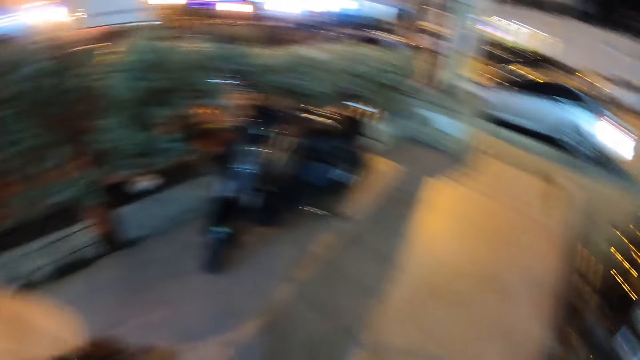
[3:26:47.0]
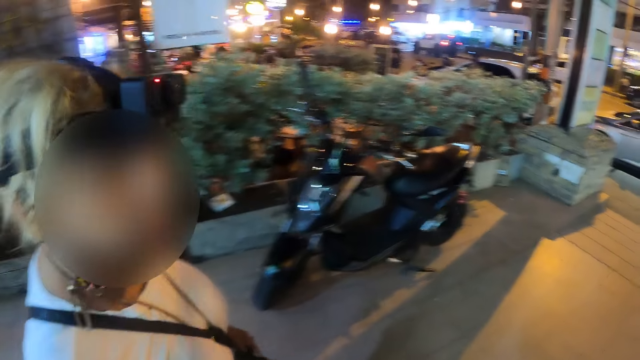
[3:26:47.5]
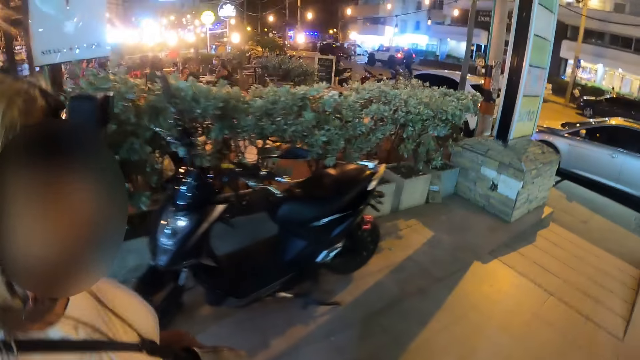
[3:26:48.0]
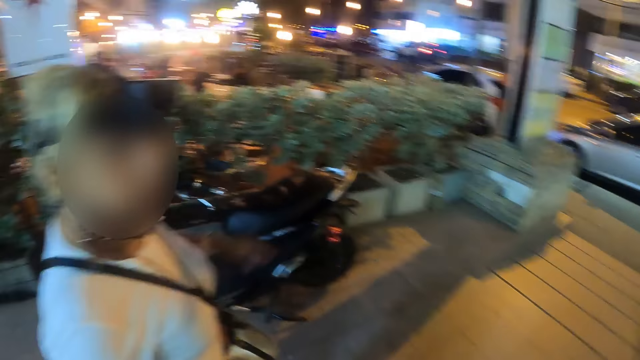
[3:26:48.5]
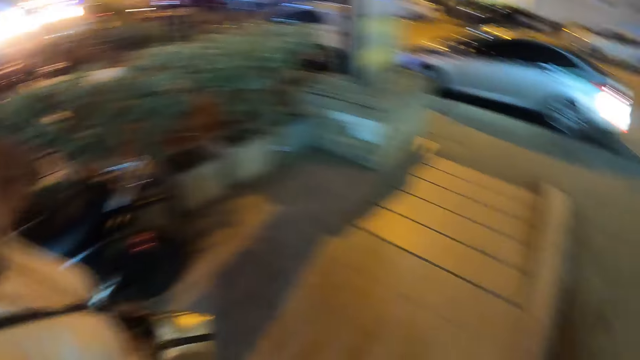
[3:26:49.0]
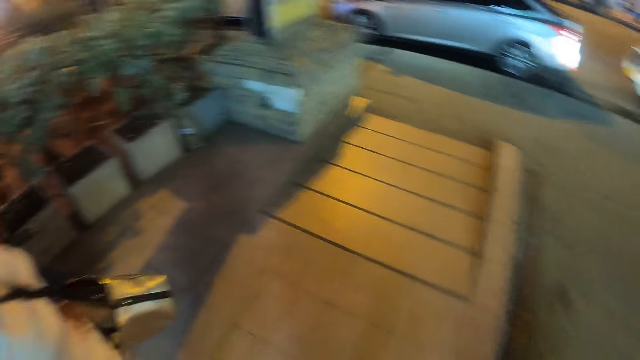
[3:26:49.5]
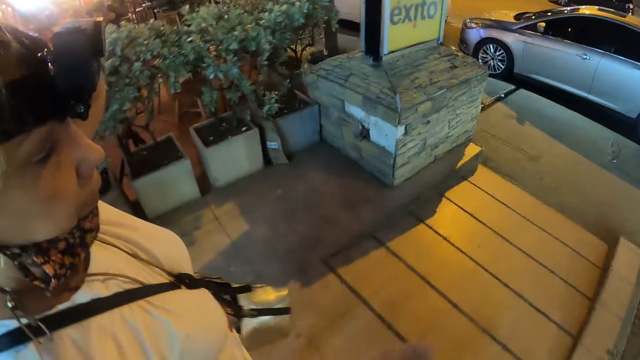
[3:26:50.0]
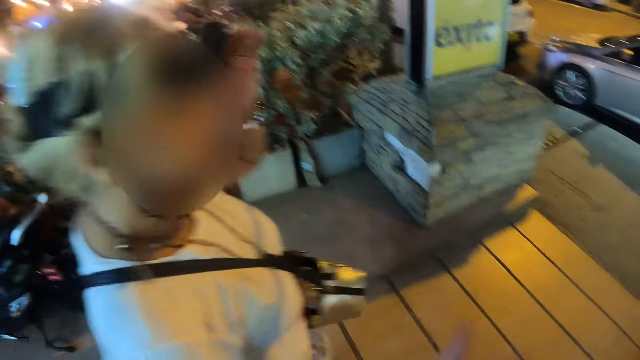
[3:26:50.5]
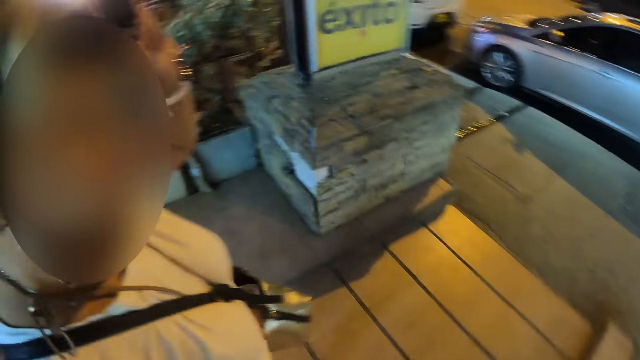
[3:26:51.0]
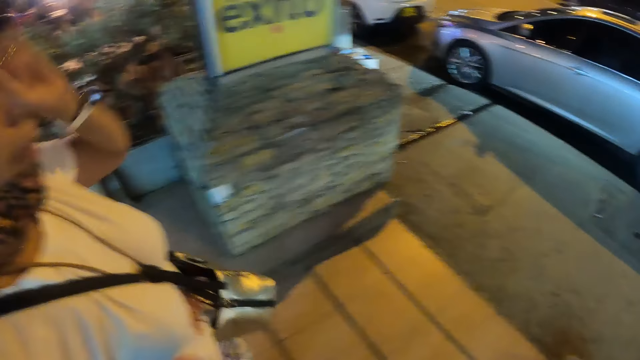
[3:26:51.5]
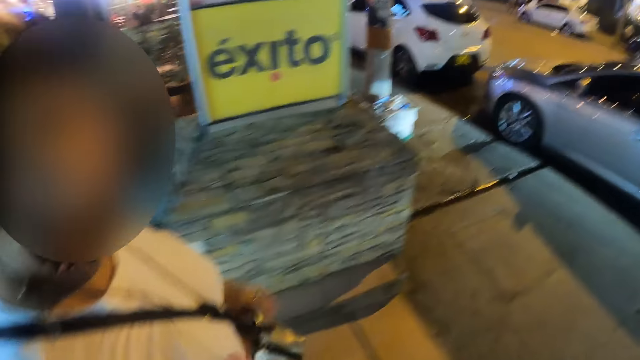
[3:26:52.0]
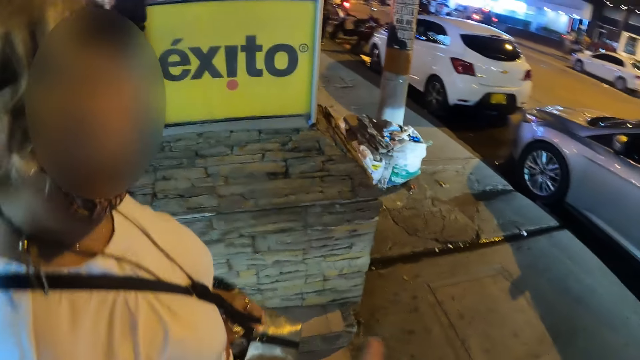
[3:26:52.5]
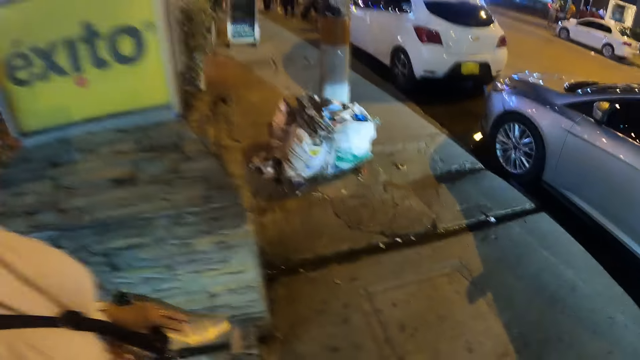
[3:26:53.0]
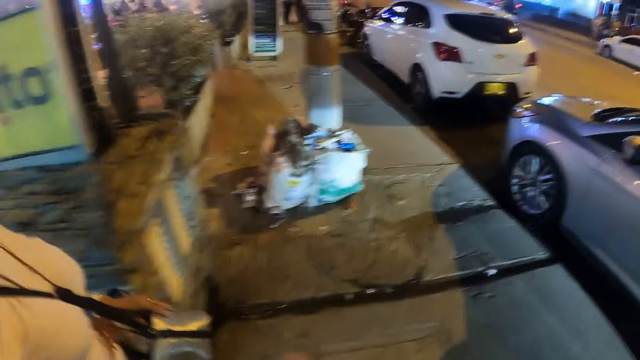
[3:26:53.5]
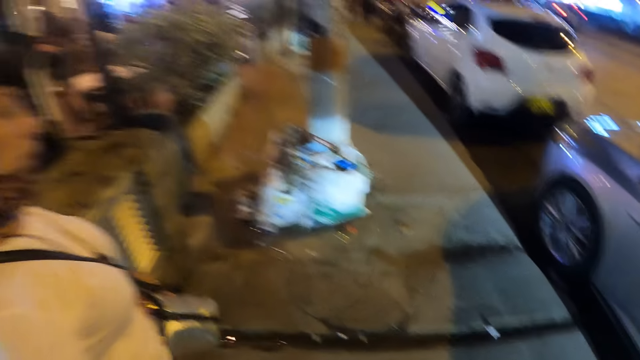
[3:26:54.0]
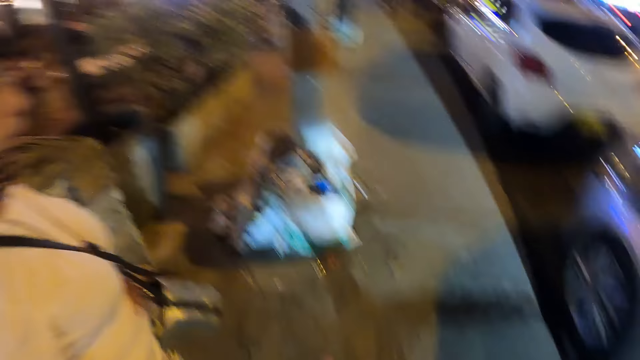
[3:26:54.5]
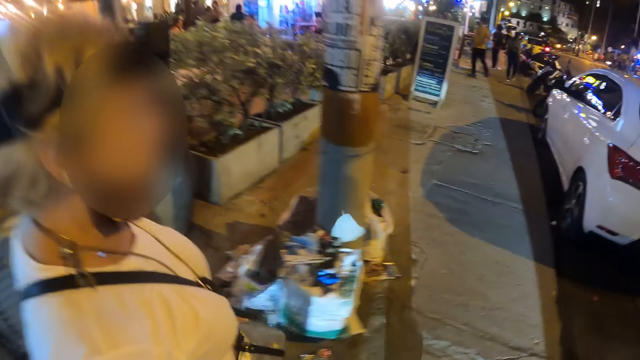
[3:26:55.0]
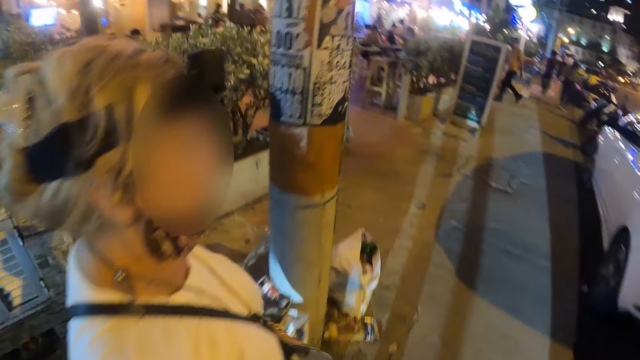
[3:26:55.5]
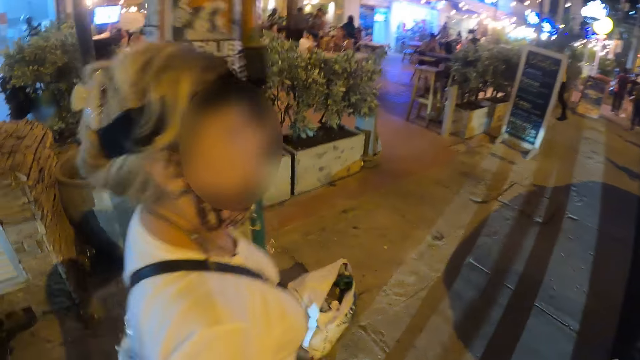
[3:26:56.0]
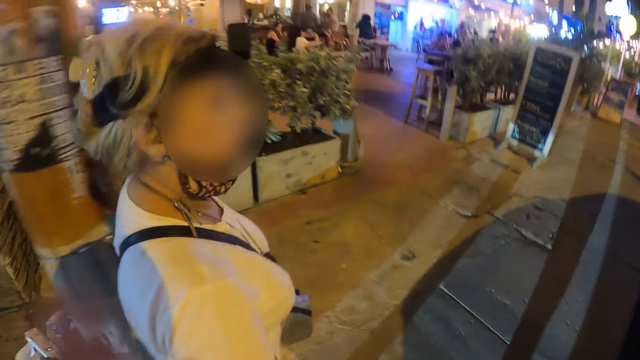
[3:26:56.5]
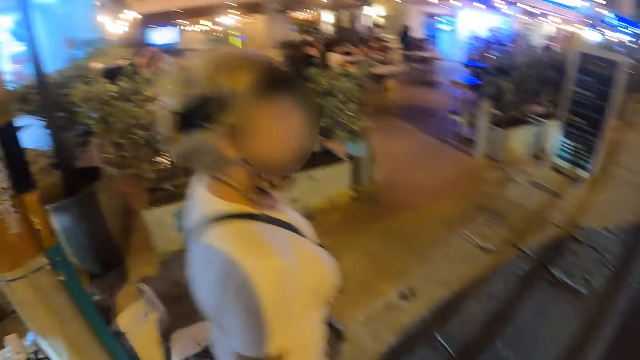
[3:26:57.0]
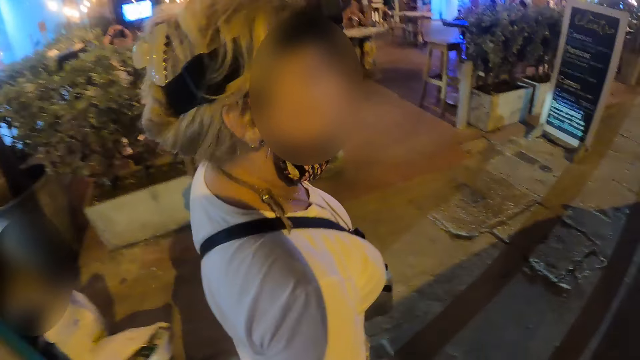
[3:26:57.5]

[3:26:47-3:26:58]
The camera wearer looks at a woman. The woman looks at the camera wearer. The woman walks around the area. The camera wearer walks around the area. The woman moves the left hand. The woman moves around.

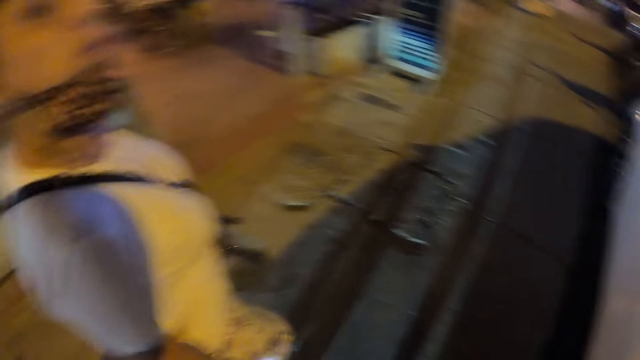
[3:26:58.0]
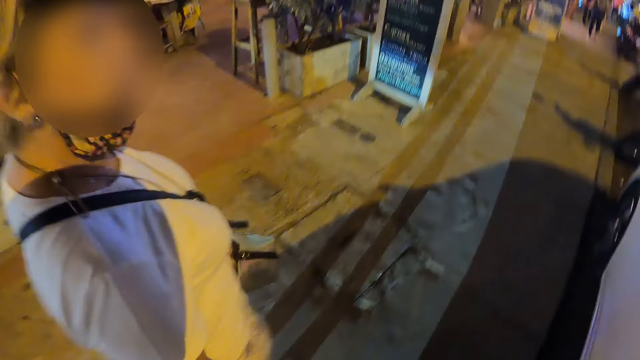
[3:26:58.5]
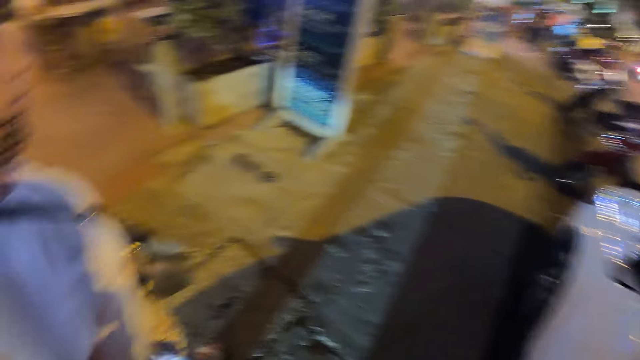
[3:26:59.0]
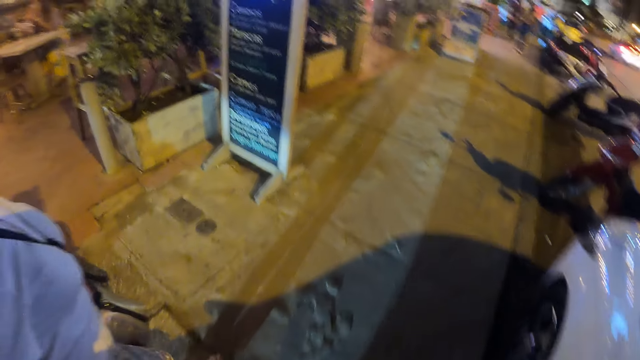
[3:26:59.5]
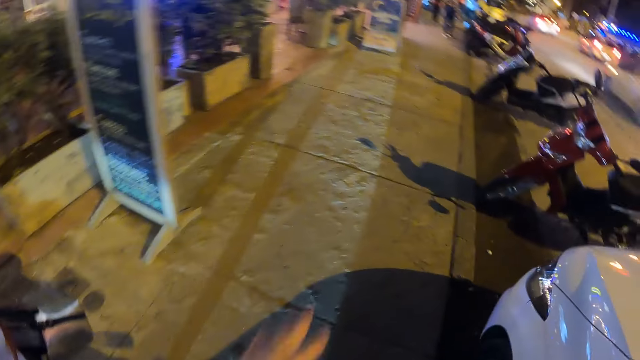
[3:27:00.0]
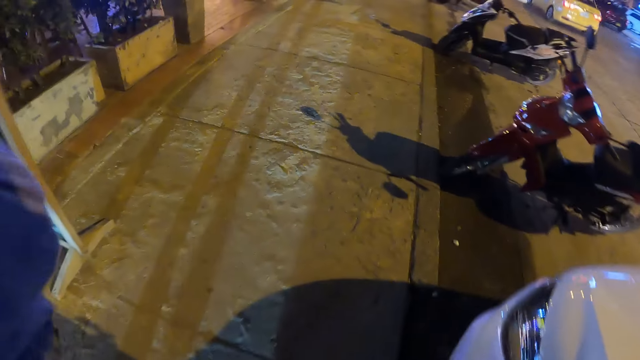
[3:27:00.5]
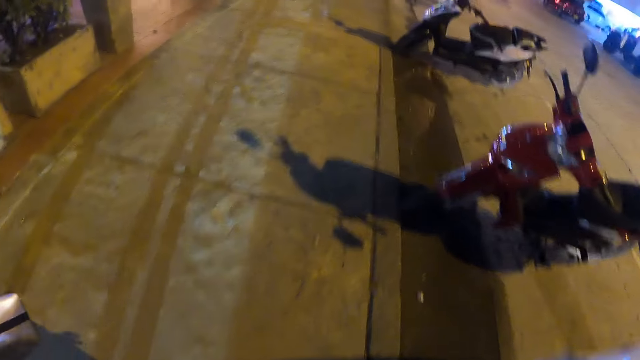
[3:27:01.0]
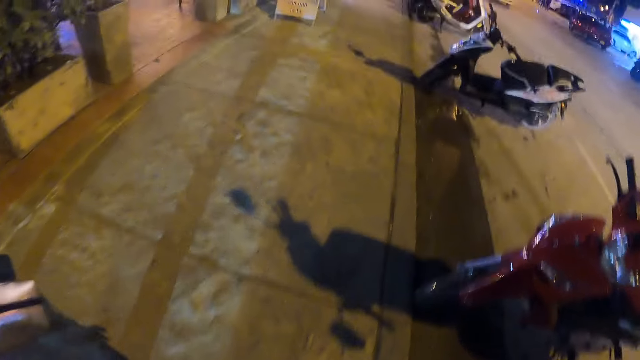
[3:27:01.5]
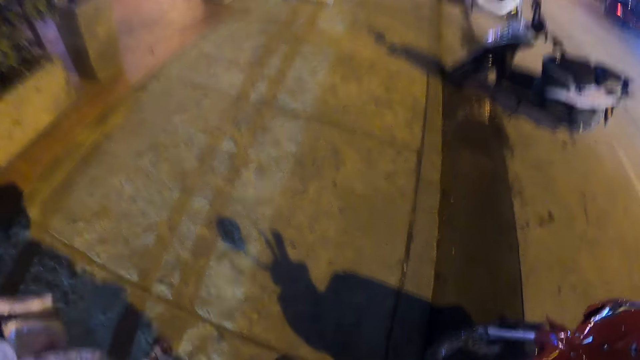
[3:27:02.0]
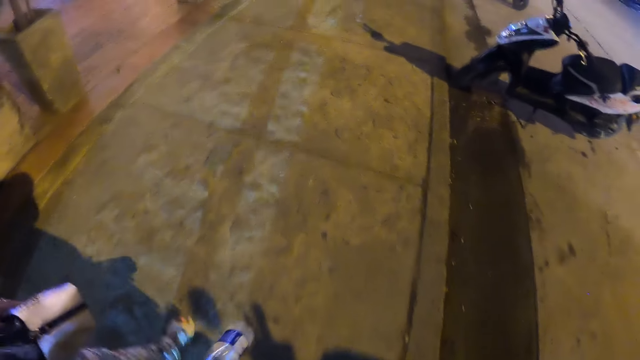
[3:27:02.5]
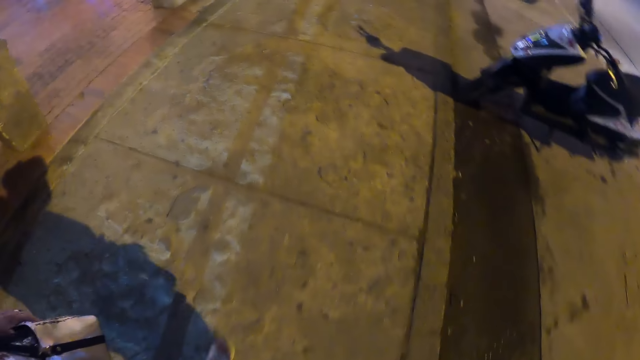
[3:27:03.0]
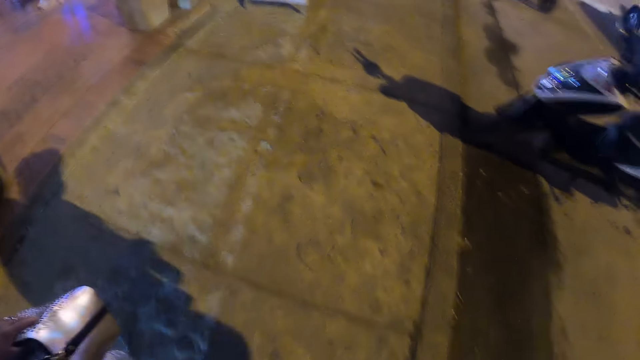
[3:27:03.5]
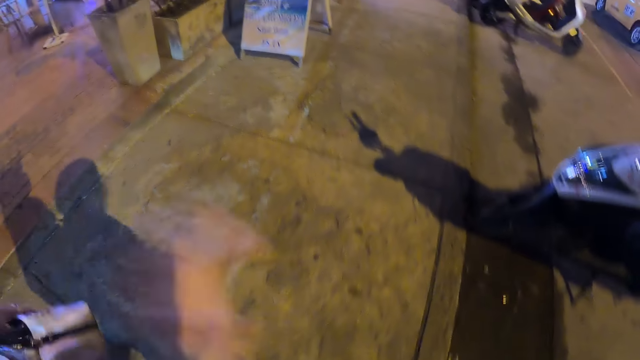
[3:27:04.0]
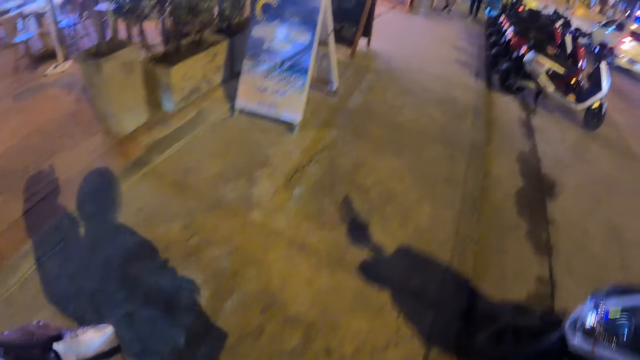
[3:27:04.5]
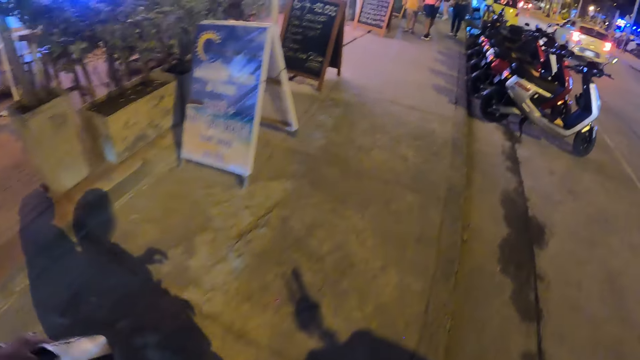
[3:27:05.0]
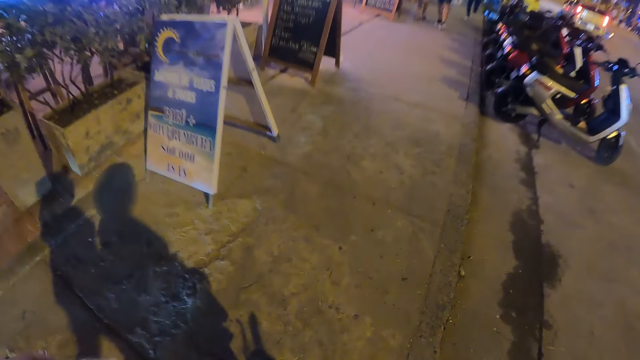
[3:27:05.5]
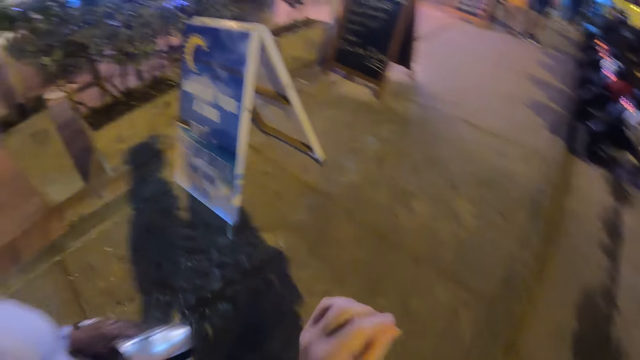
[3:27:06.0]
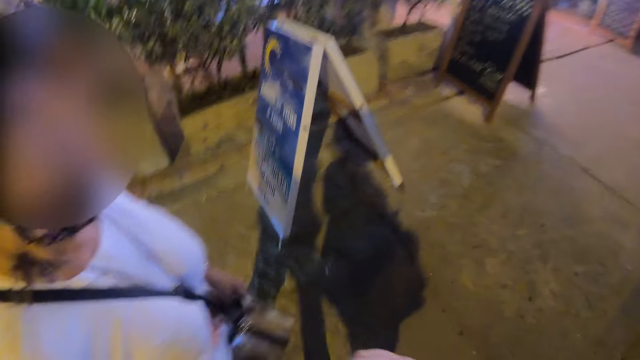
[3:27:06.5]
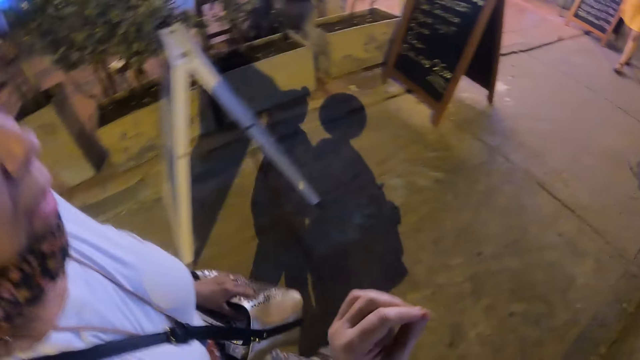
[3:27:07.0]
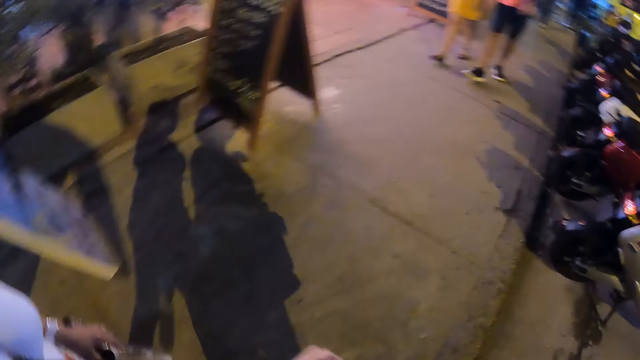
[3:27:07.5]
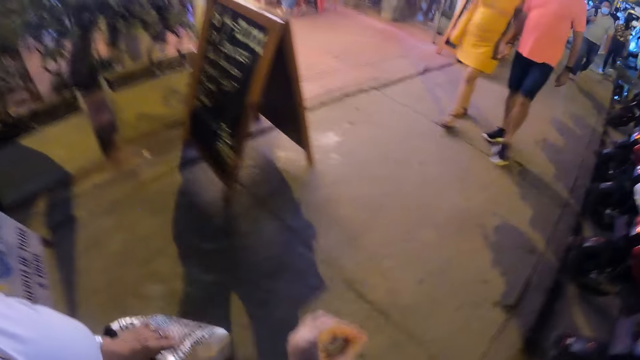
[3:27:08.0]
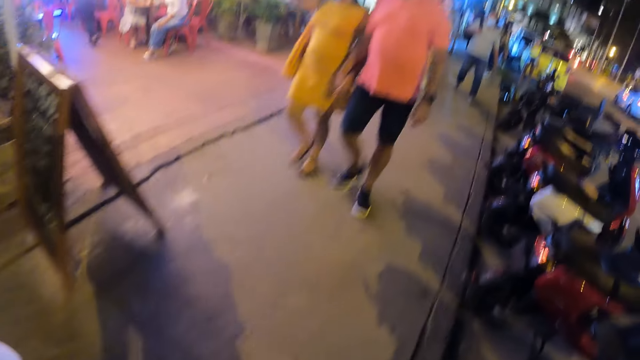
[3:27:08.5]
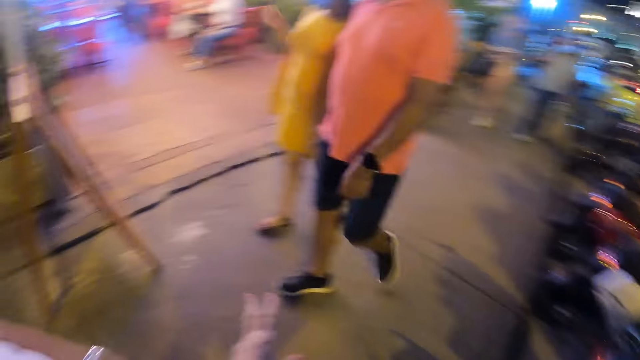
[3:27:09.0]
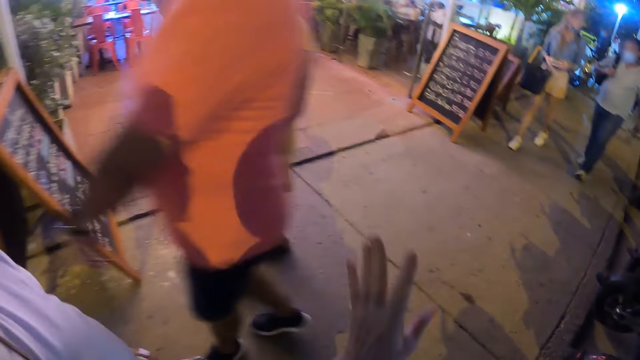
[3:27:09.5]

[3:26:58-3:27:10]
A woman moves the right hand. The woman moves around. The camera wearer does a hand gesture.
